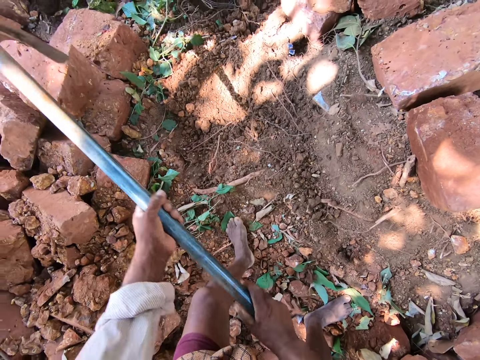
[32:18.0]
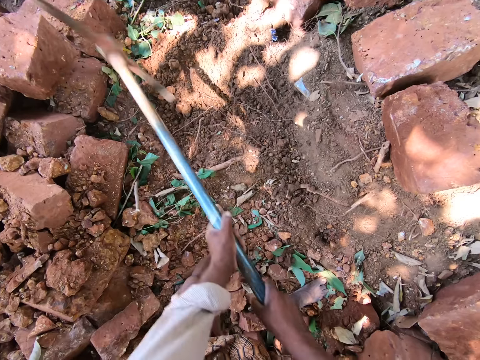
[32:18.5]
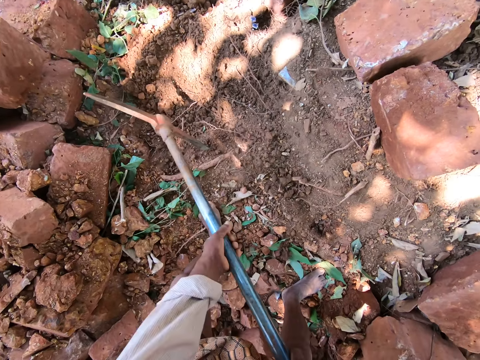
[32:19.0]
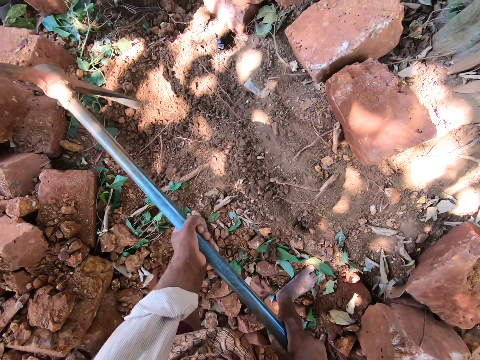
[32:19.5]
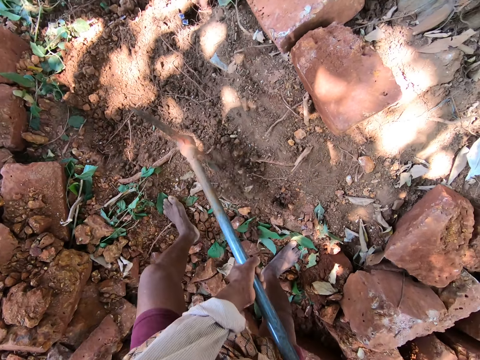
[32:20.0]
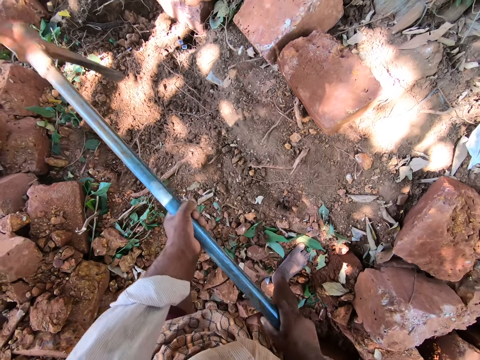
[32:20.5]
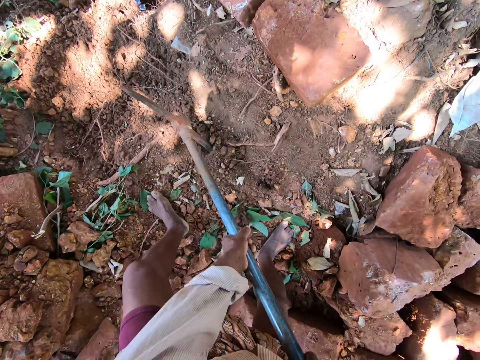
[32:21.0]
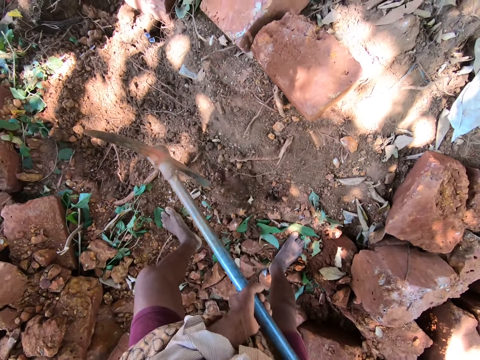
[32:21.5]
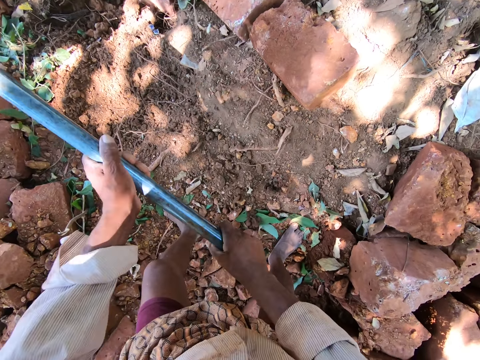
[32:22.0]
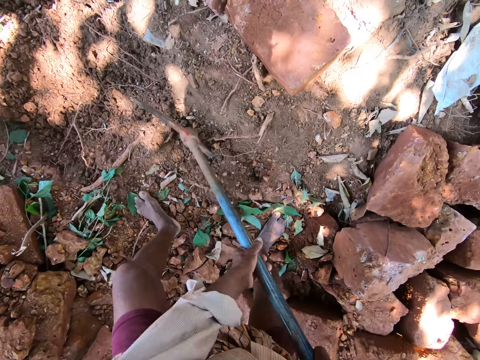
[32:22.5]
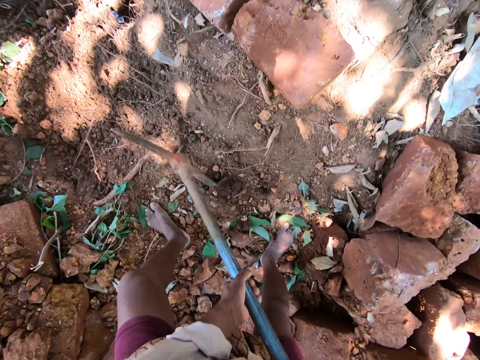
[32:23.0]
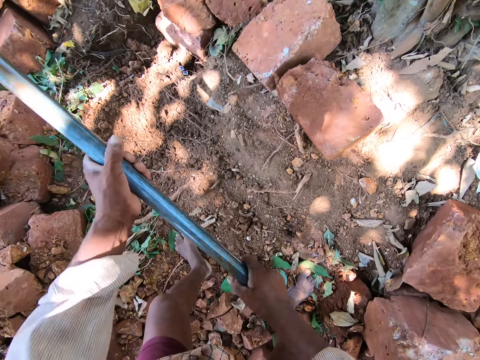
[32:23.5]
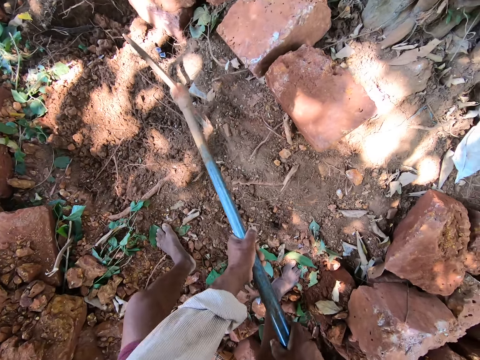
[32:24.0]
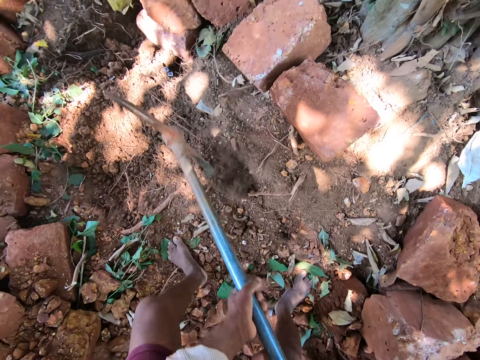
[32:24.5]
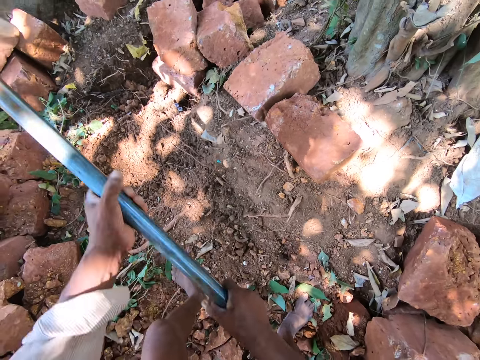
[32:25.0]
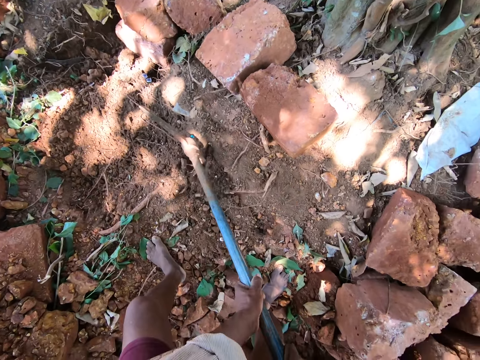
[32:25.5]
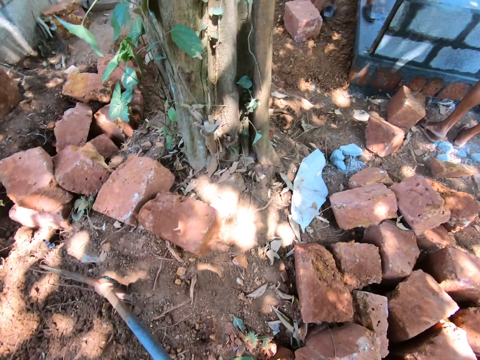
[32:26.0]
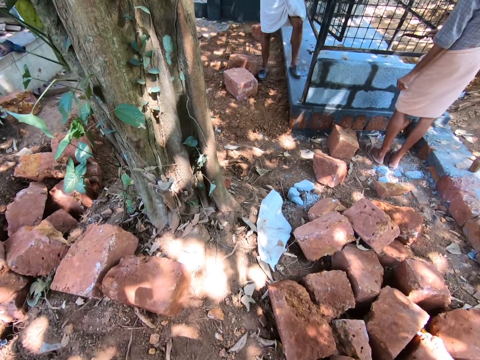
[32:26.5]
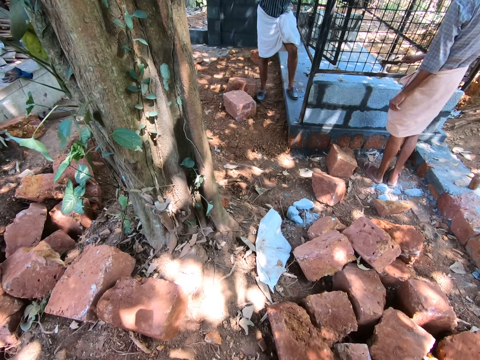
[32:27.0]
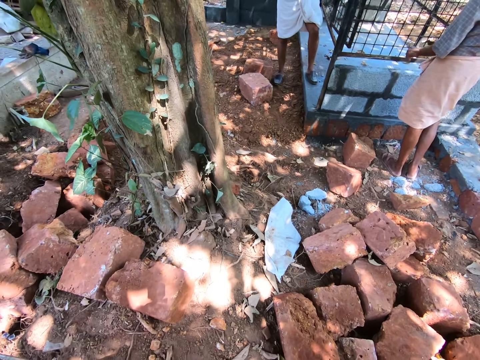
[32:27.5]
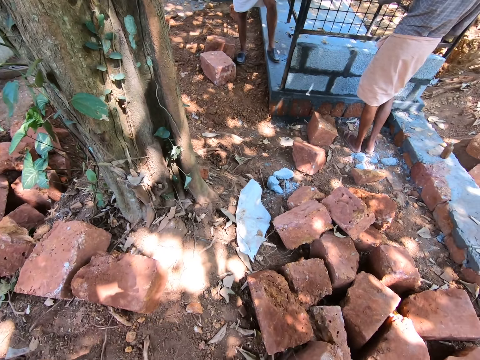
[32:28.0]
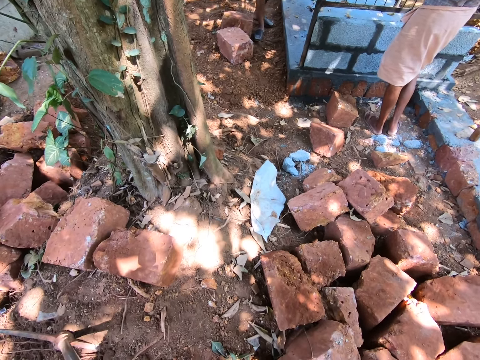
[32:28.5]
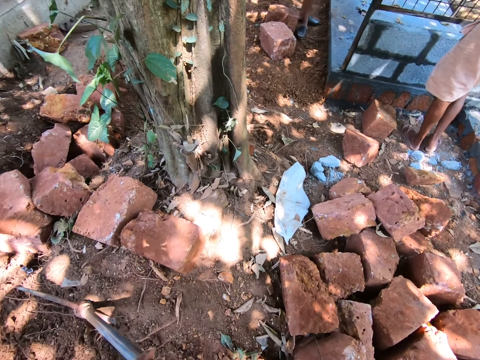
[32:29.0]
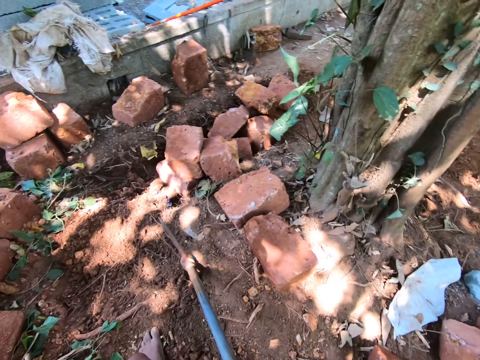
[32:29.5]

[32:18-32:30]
The camera wearer digs the ground with the pick axe in his hands. He interacts with a man and another man. The first man scrapes the cement from an iron mesh with a spatula in his right hand.

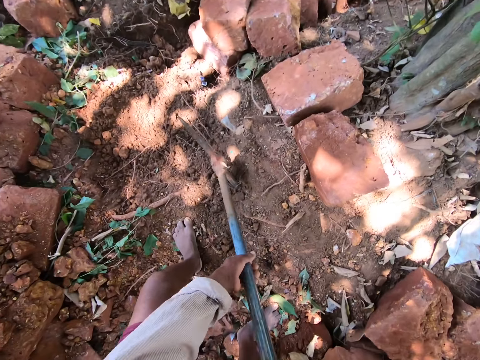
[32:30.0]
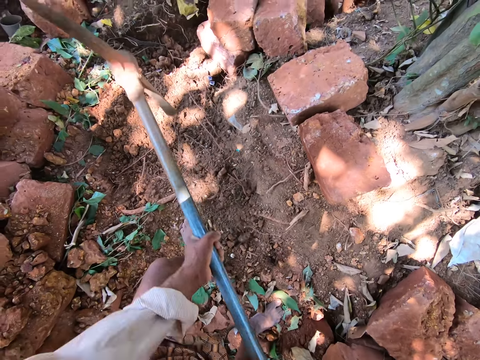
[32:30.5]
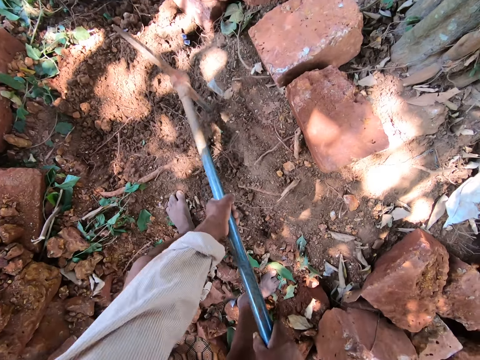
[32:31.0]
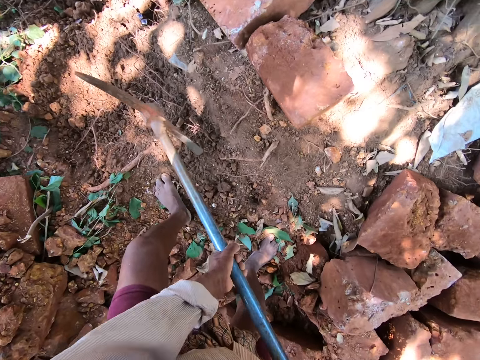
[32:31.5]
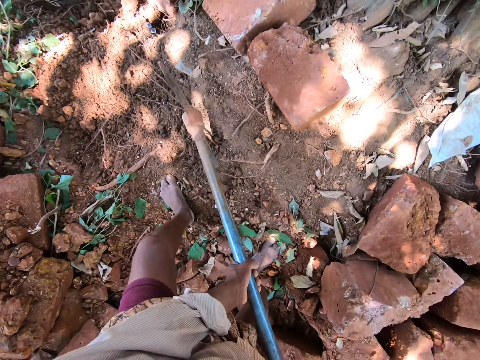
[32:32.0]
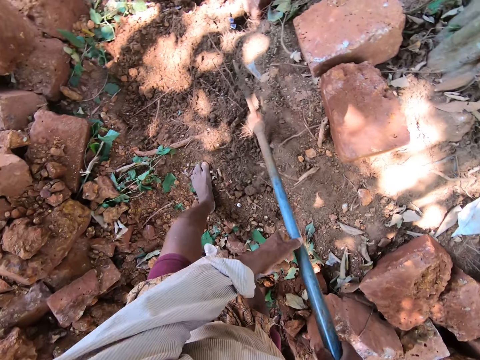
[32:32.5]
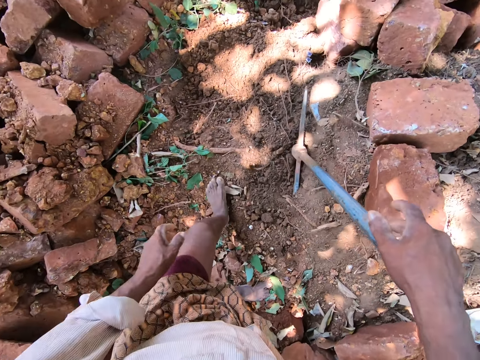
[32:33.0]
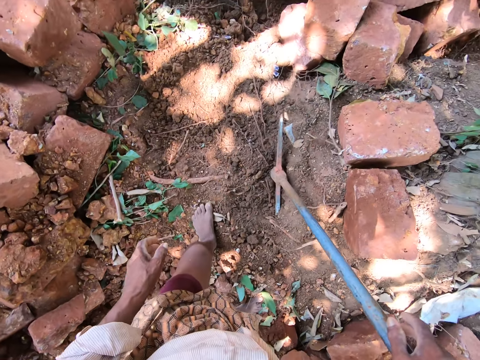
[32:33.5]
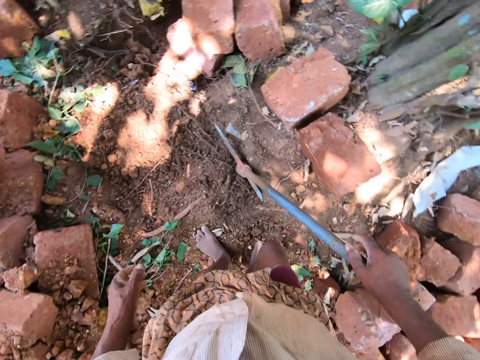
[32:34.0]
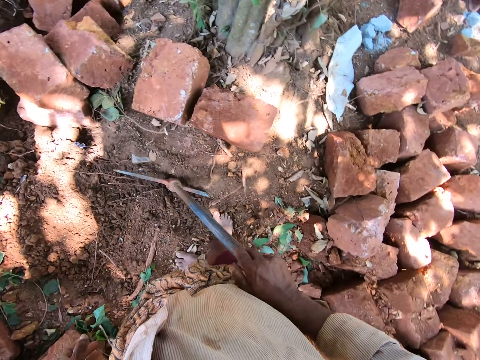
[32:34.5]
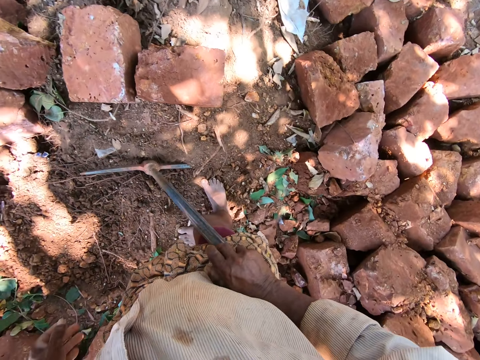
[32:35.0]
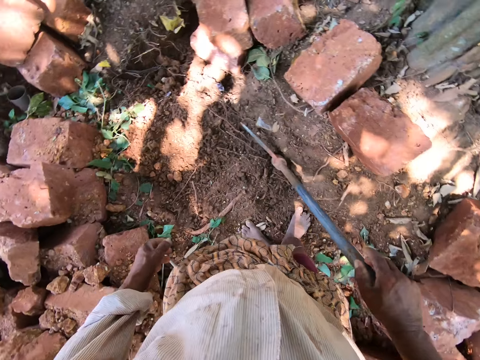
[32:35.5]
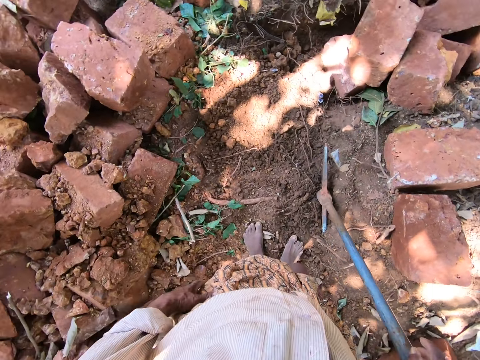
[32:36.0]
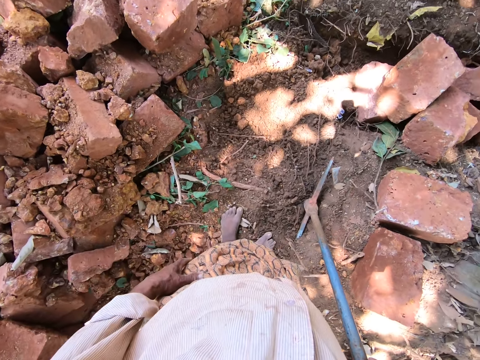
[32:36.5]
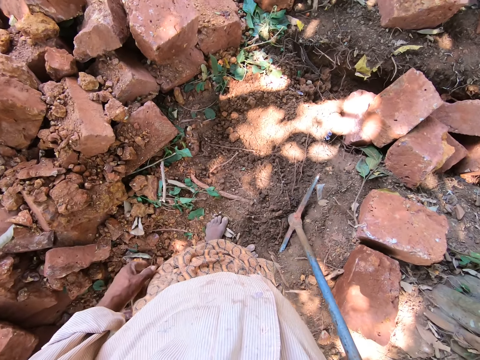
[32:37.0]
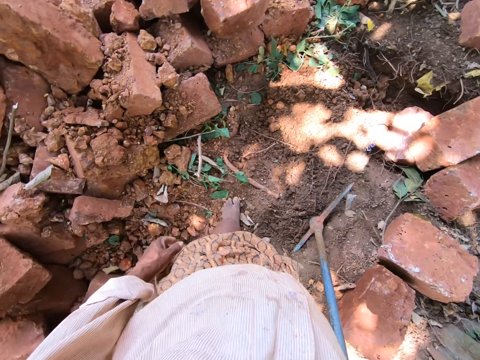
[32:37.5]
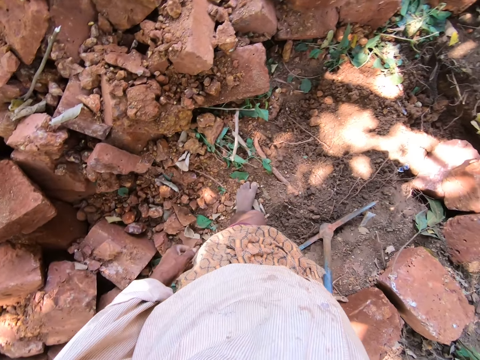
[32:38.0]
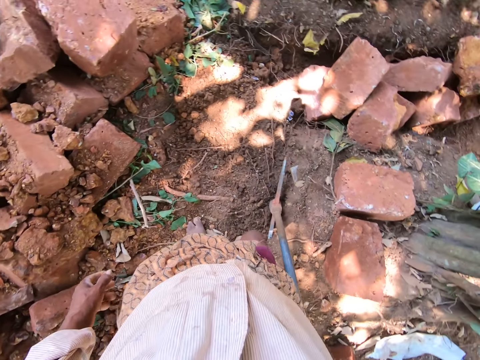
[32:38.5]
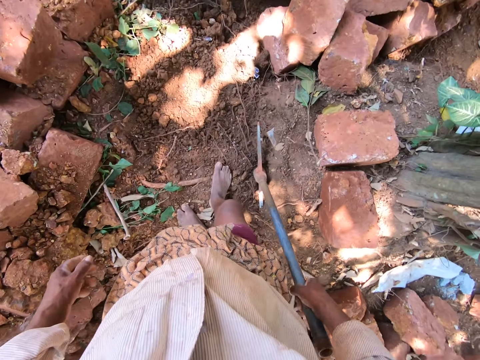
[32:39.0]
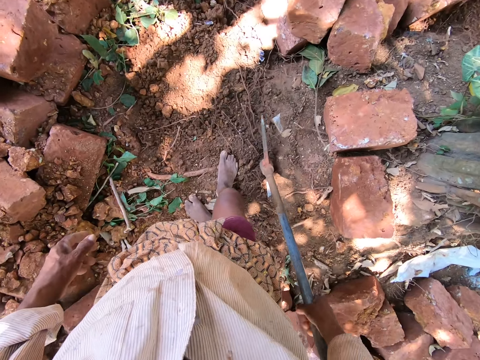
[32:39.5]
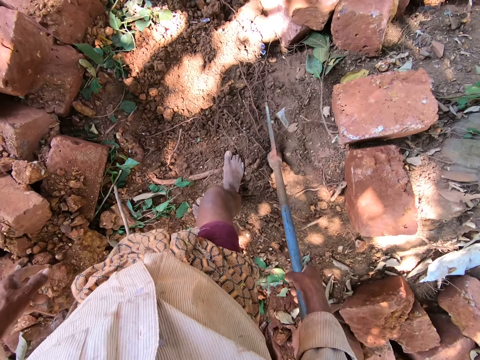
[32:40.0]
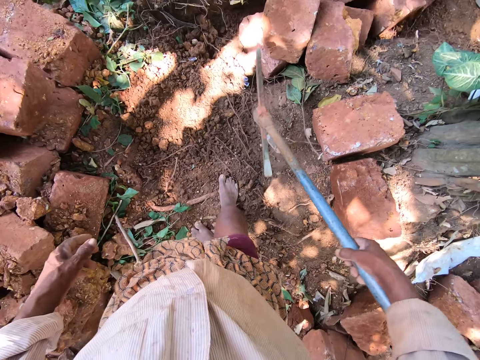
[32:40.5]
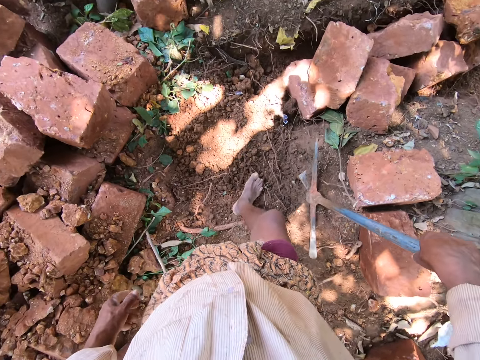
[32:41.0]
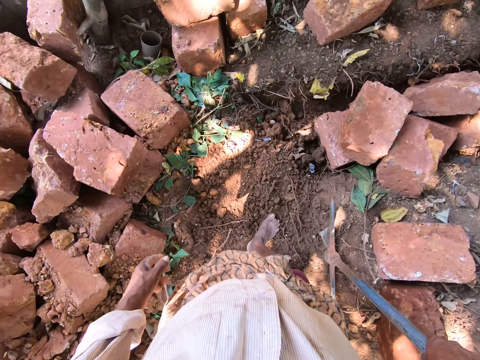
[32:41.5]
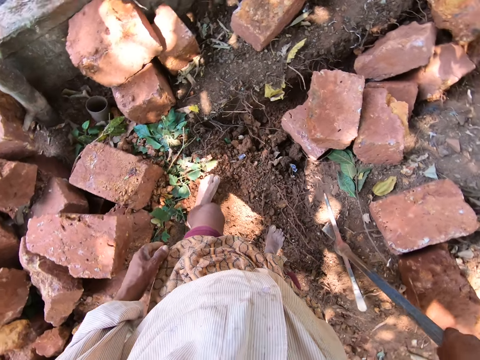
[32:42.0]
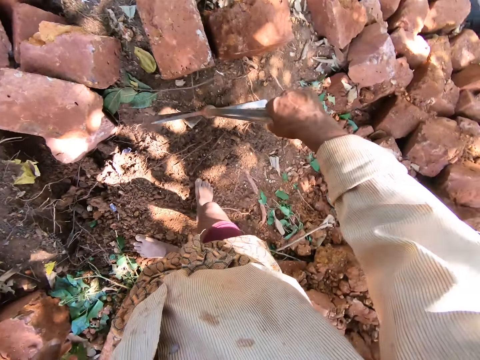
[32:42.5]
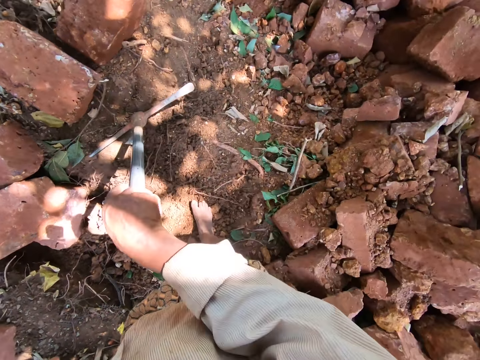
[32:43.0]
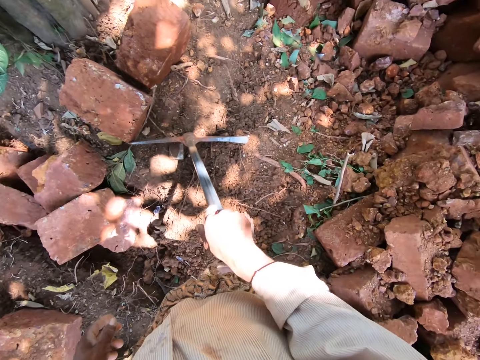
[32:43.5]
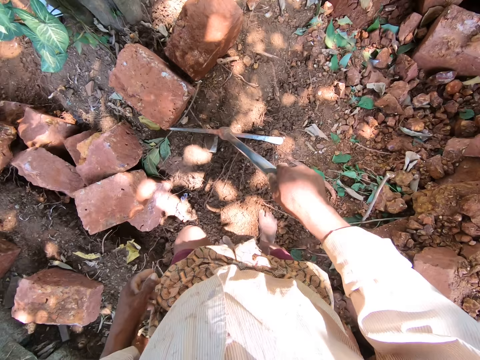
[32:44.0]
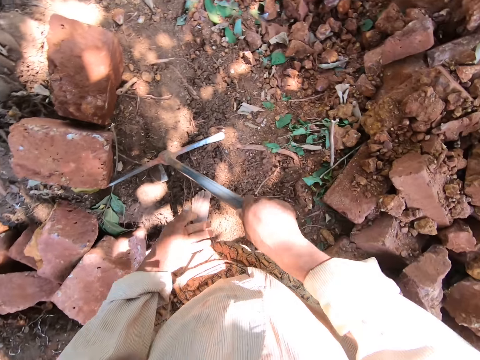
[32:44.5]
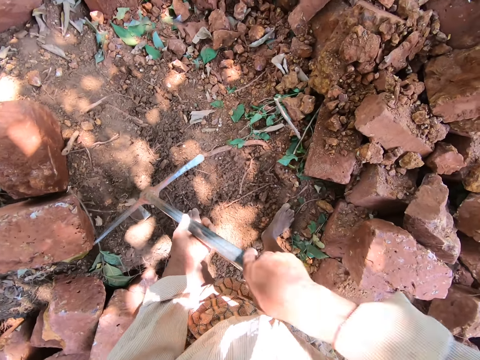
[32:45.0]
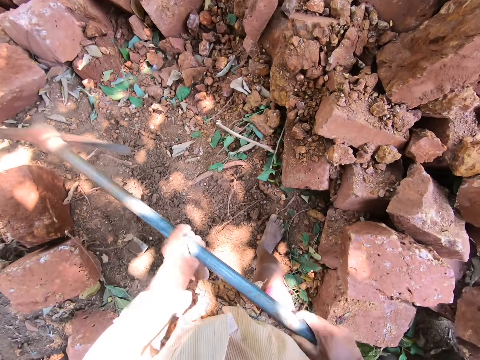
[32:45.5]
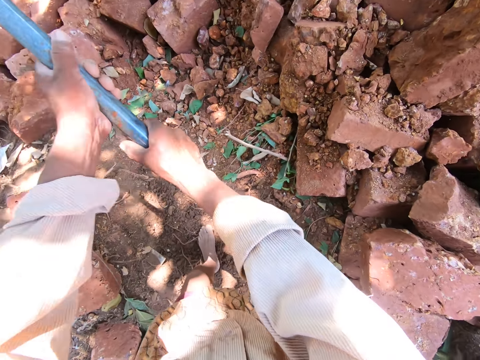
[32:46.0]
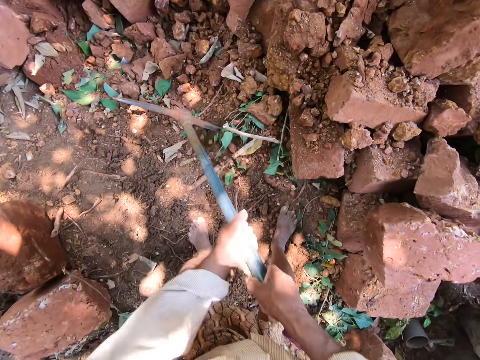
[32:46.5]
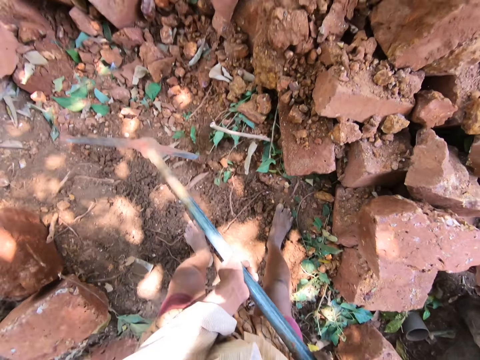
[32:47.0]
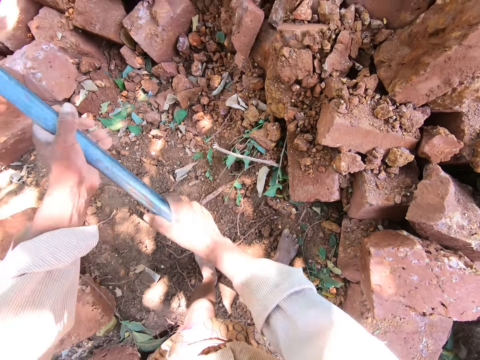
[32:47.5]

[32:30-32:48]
The camera wearer digs the ground. He hits the ground with the pick axe in his hands. He holds the pick axe to the ground with his right hand. He looks around. He touches his wrapper with his left hand. He lifts the pick axe from the ground with his right hand. He hits the pick axe on a brick block with his right hand. He holds the pick axe to the ground with his right hand. He moves around. He moves the pick axe in his right hand. He holds the pick axe with his hands. He lifts the pick axe from the ground with his hands. He digs the ground with the pick axe in his hands.
